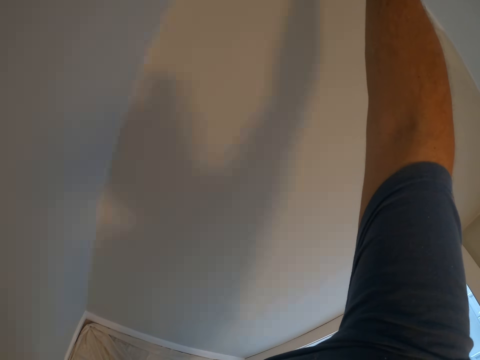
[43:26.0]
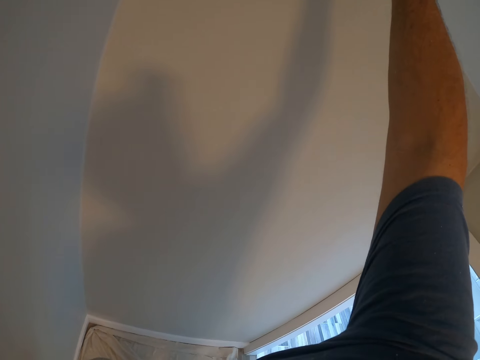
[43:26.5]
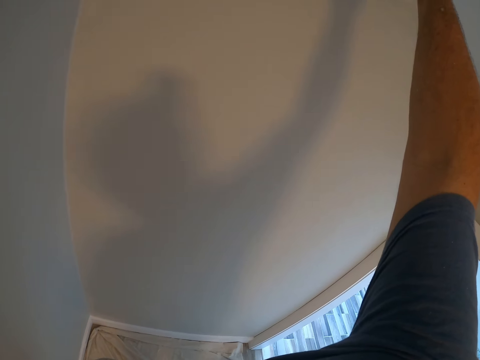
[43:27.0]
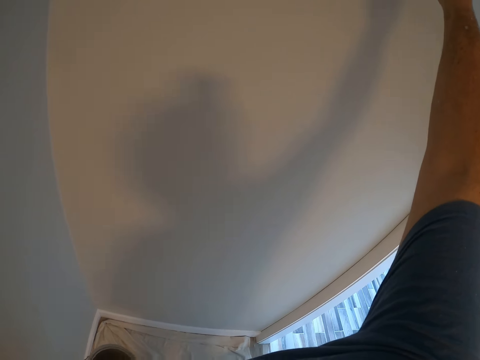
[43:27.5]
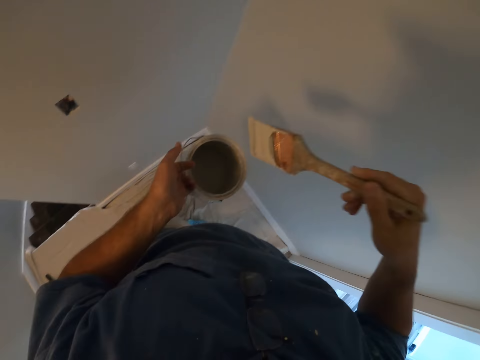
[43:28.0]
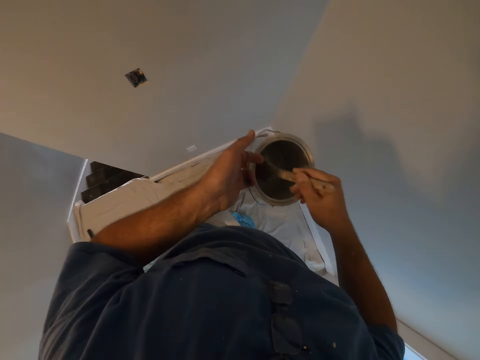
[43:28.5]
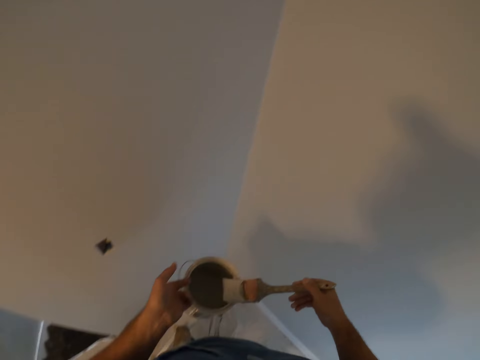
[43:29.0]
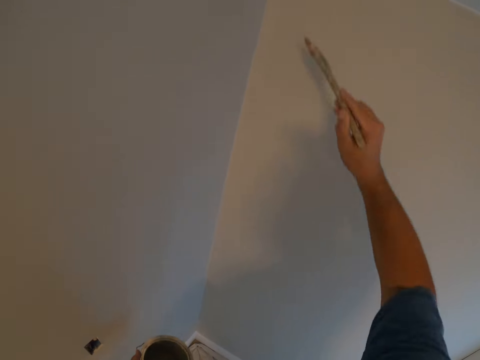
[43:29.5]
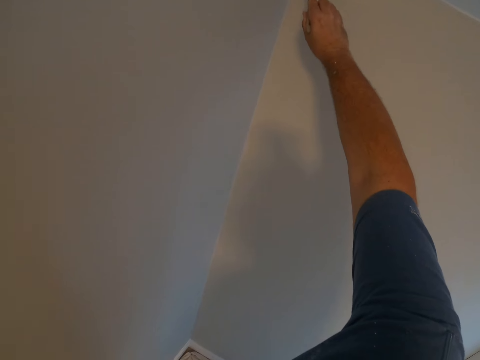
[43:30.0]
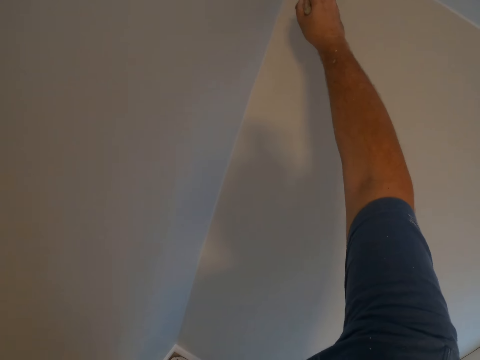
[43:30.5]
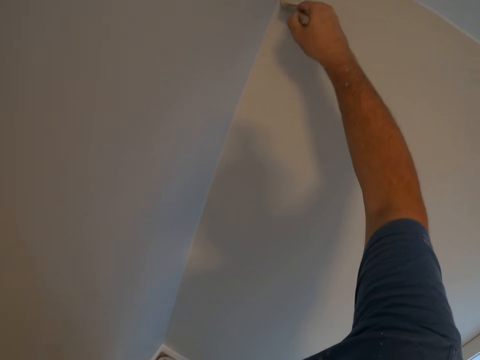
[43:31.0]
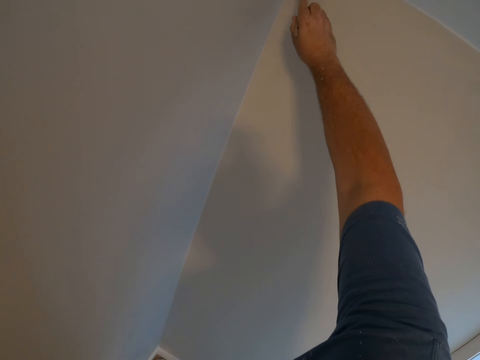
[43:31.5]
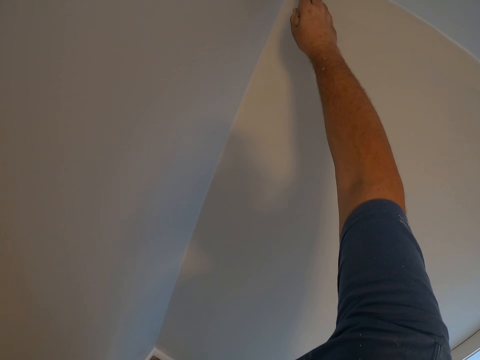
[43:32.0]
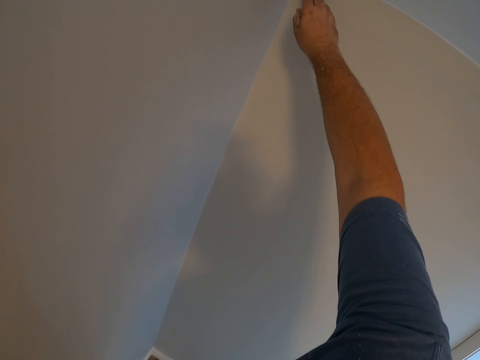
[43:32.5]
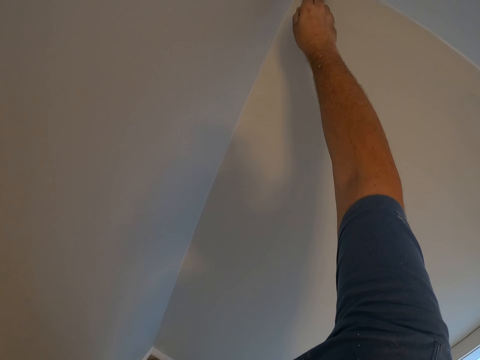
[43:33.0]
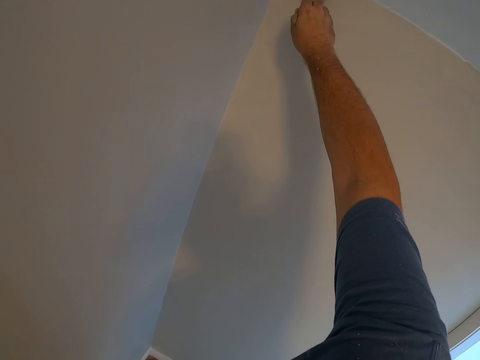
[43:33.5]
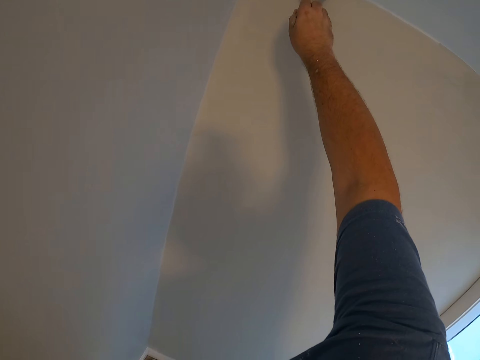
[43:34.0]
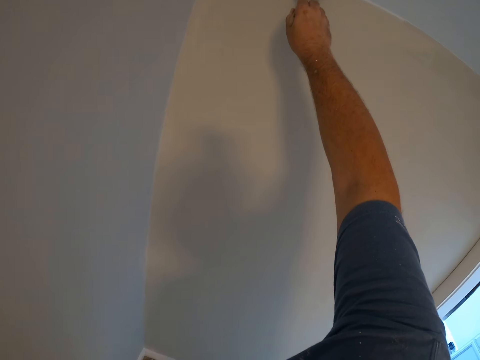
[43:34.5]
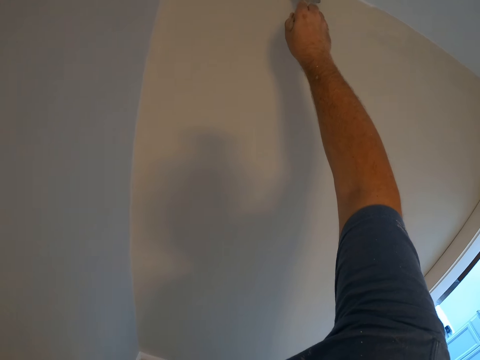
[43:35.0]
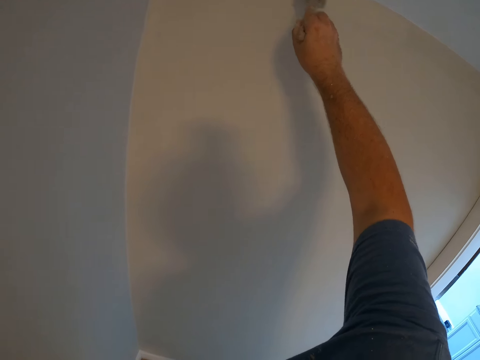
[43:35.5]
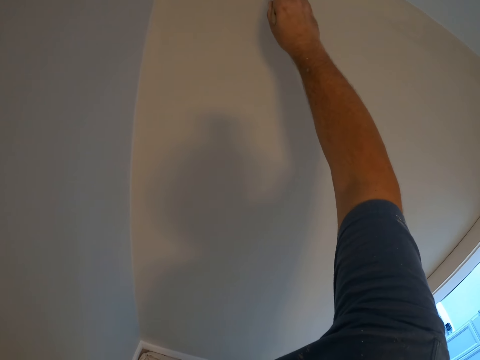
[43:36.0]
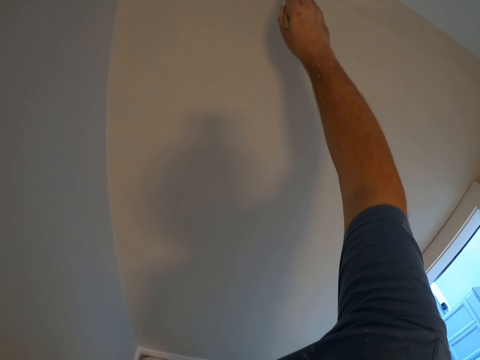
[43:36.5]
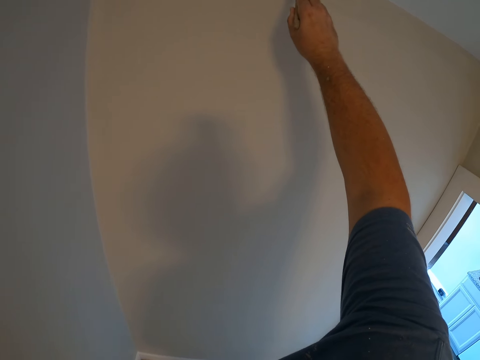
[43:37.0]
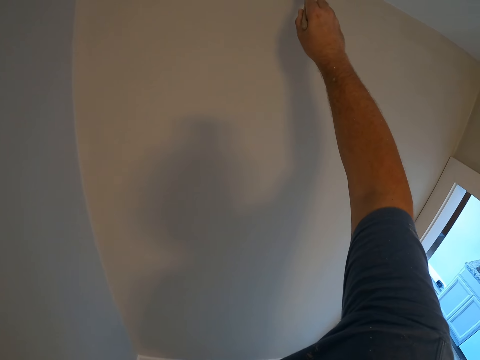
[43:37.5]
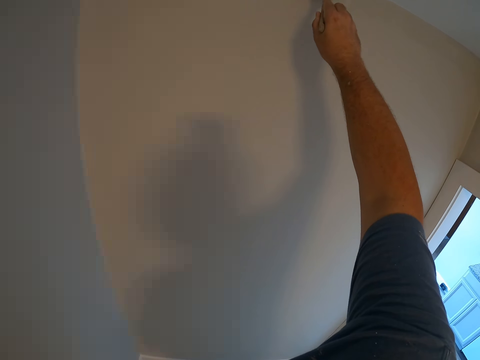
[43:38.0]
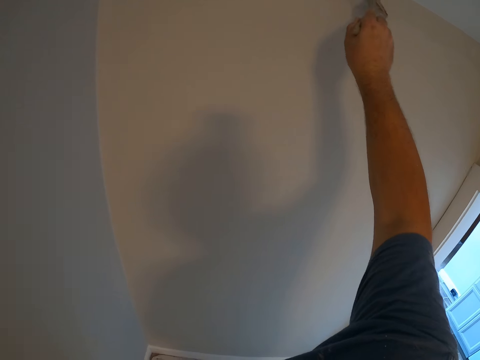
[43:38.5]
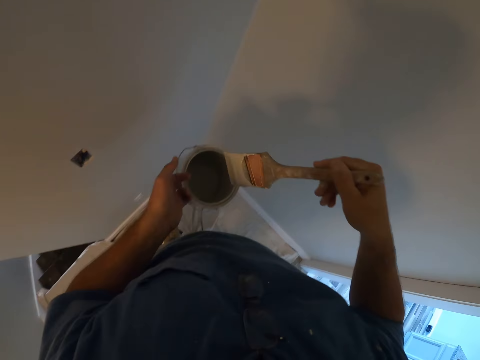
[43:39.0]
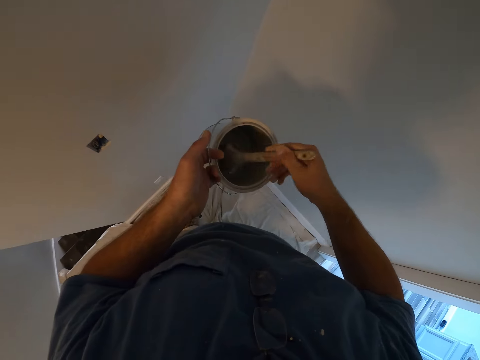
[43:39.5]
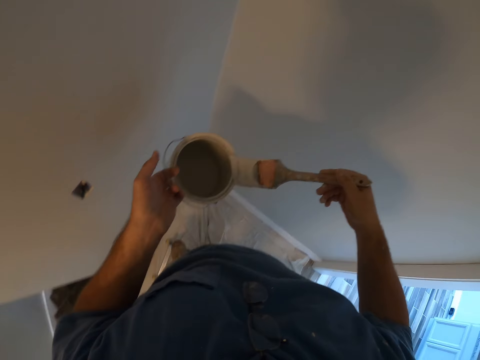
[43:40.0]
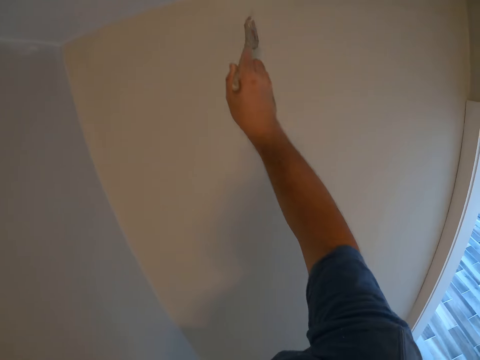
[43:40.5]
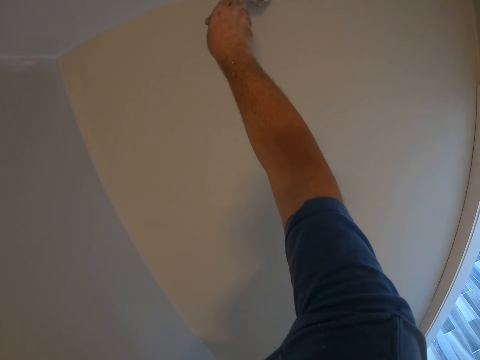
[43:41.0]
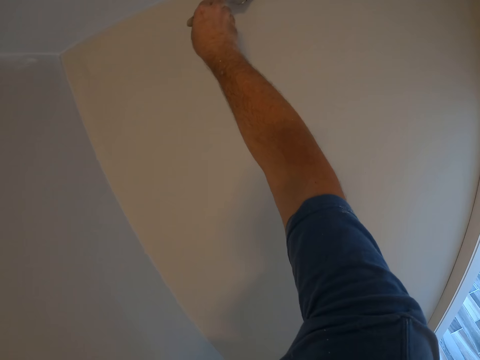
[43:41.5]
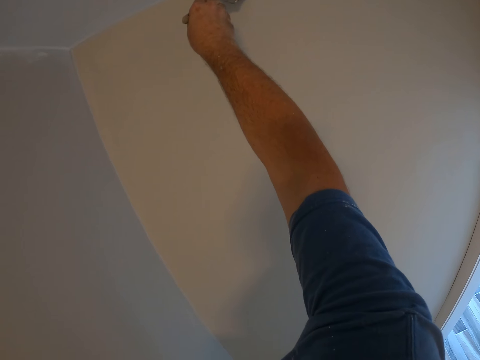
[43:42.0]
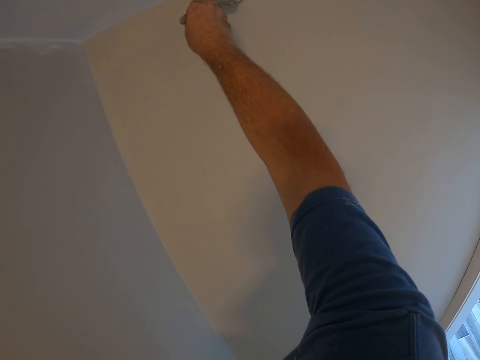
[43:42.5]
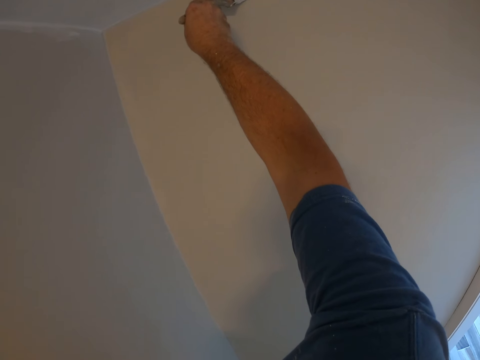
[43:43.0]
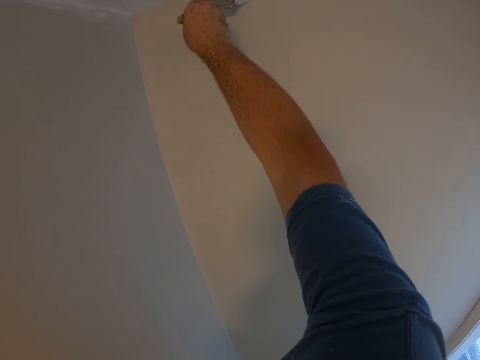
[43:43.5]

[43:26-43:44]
The camera wearer stops painting the wall. They dip the paint brush in the container with paint. They take out the paint brush from the container with paint. They paint the wall with the paint brush. They stop painting the wall. They dip the paint brush in the container with paint. They take out the paint brush from the container with paint. They paint the wall with the paint brush.

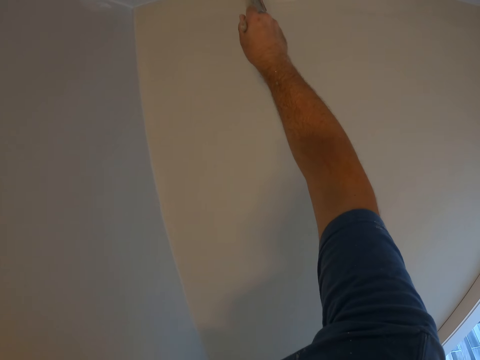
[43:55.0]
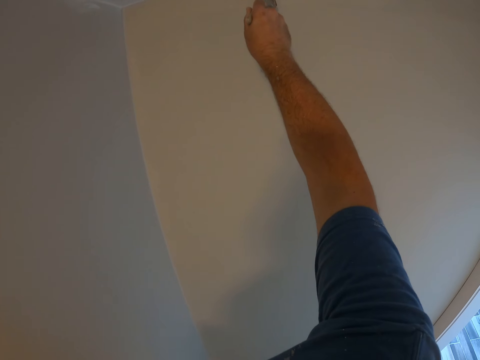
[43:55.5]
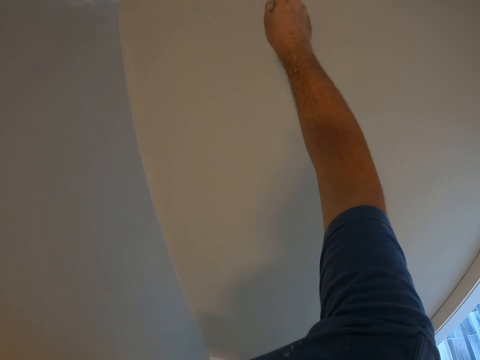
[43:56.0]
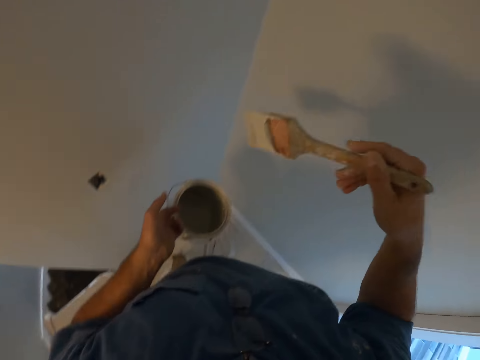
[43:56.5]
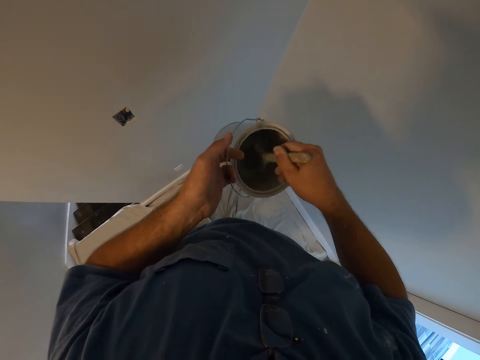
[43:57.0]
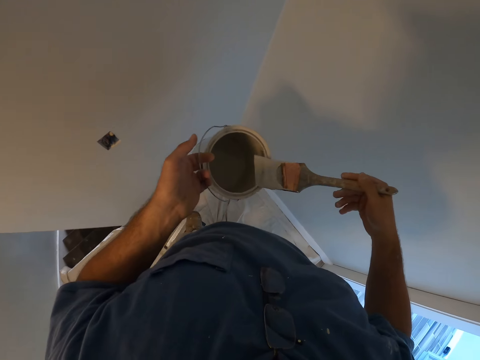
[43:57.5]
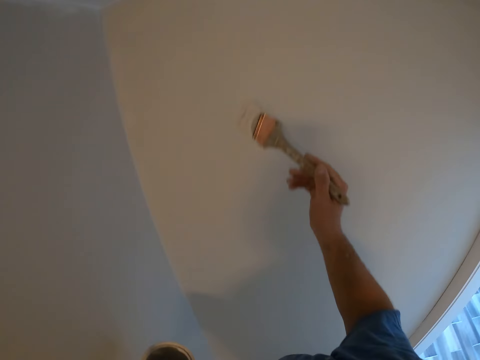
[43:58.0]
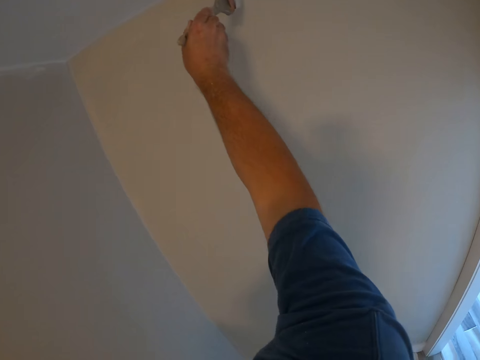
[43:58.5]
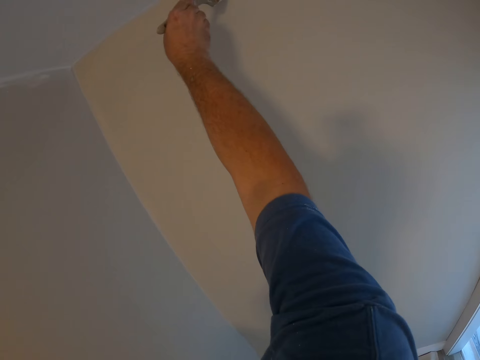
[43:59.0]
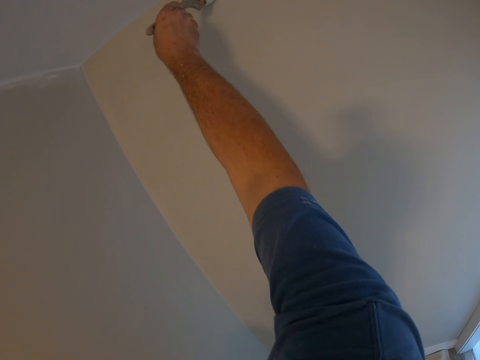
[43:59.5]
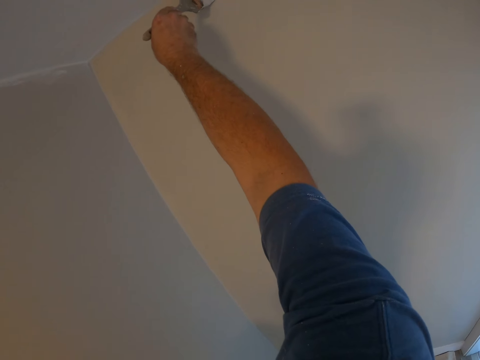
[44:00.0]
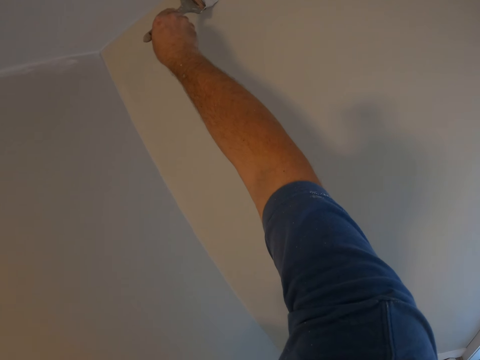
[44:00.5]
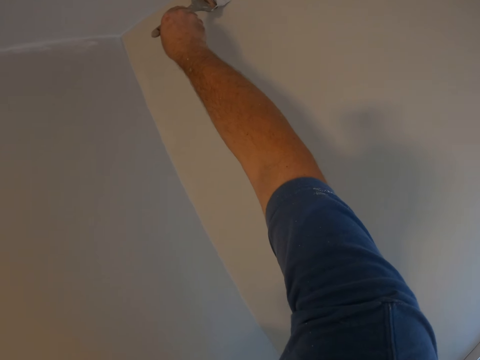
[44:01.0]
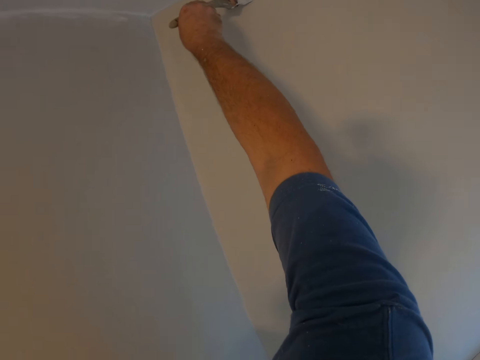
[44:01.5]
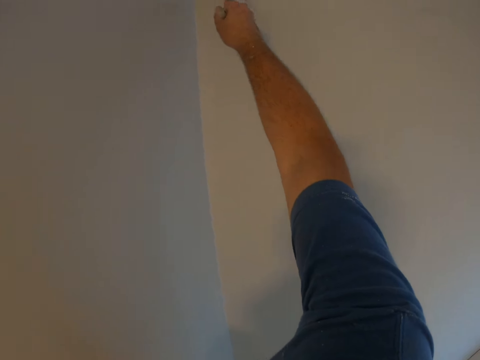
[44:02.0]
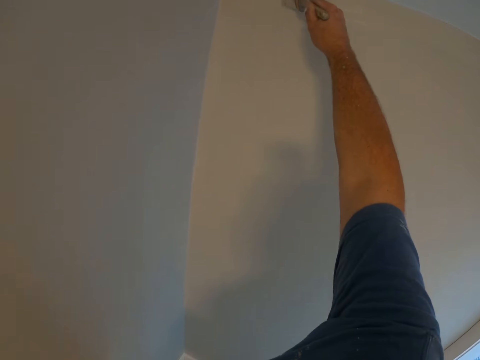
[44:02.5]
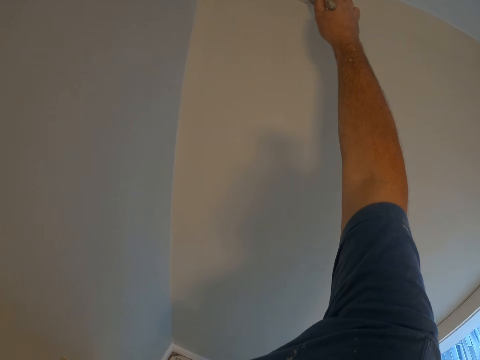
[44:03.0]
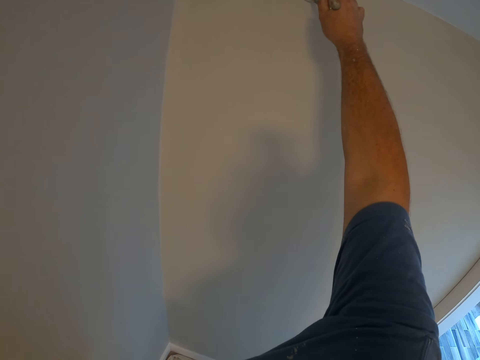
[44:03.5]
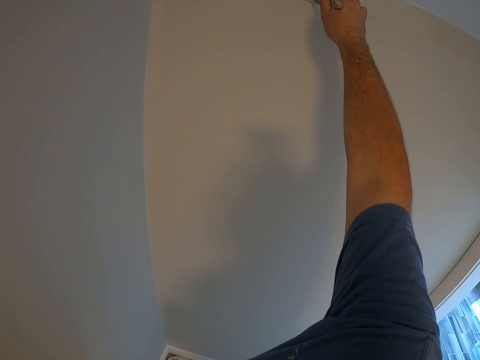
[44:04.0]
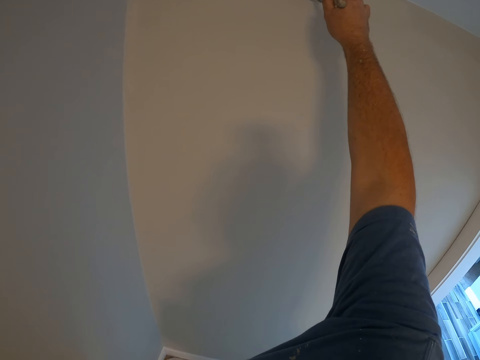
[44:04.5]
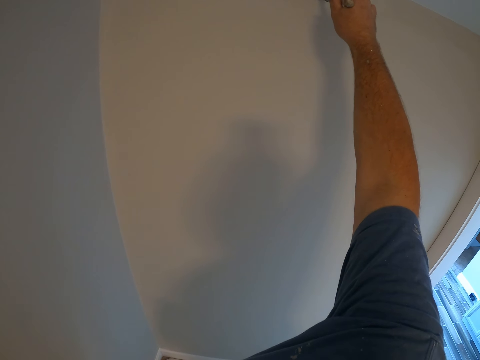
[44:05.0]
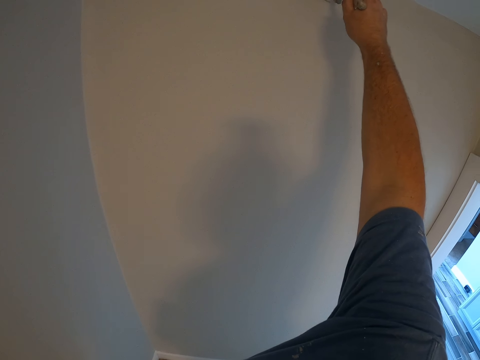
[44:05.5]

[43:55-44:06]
The camera wearer stops painting the wall. They dip the paint brush in the container with paint. They take out the paint brush from the container with paint. They paint the wall with the paint brush.
